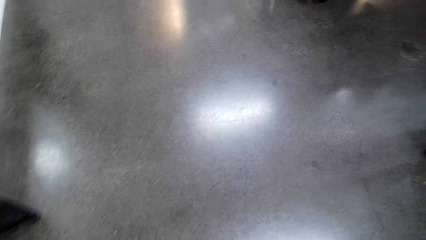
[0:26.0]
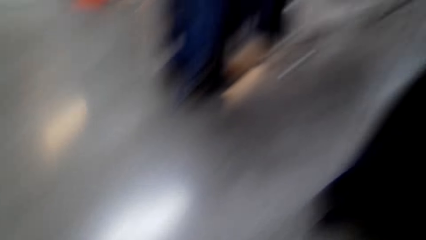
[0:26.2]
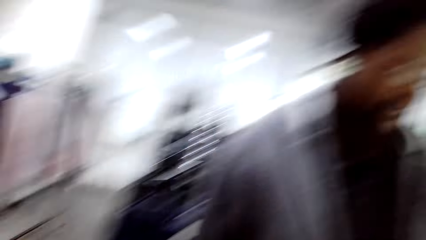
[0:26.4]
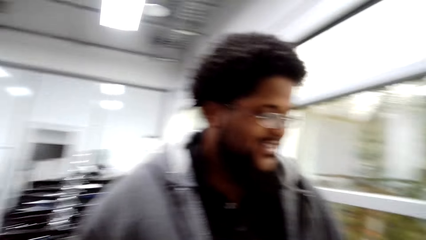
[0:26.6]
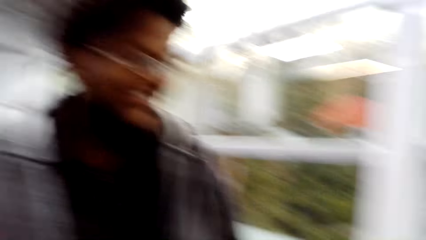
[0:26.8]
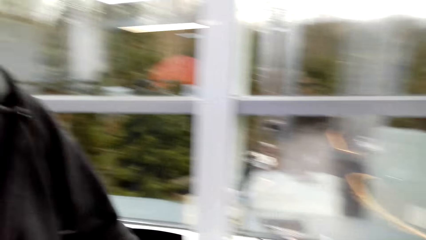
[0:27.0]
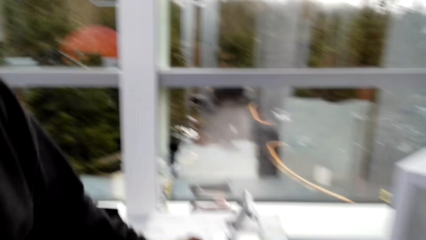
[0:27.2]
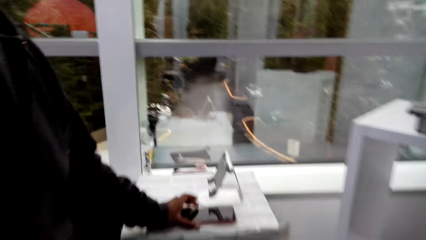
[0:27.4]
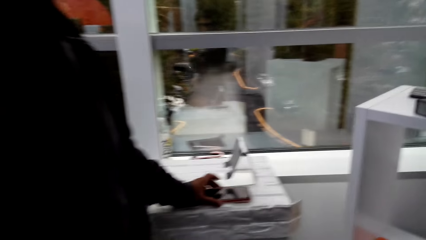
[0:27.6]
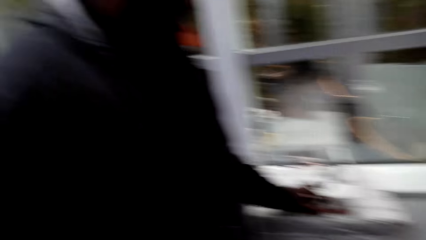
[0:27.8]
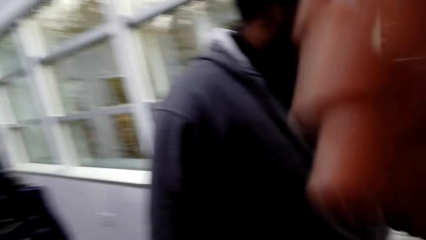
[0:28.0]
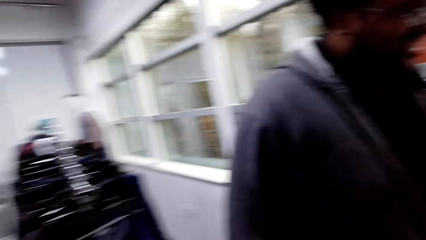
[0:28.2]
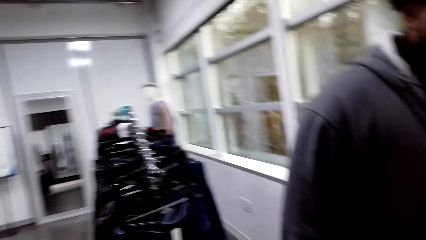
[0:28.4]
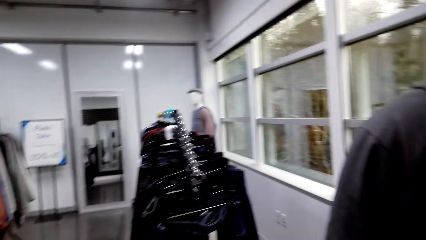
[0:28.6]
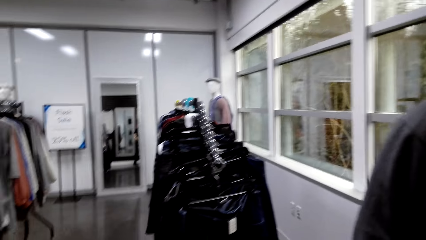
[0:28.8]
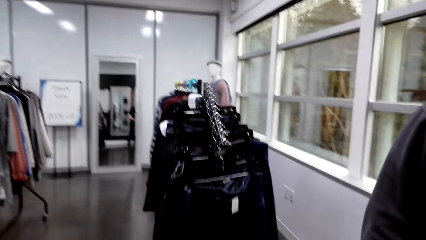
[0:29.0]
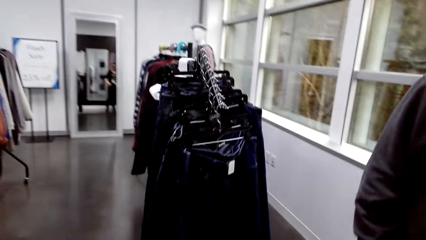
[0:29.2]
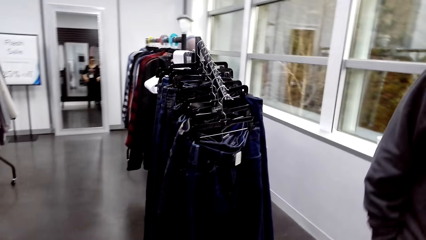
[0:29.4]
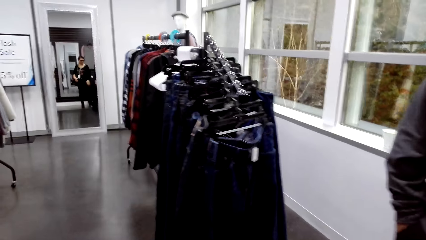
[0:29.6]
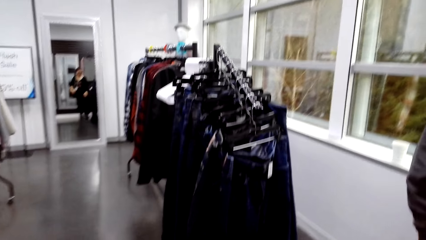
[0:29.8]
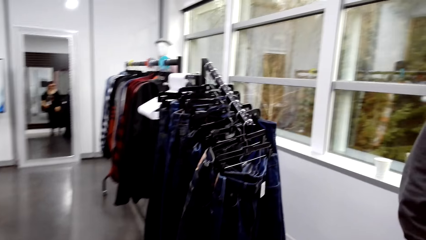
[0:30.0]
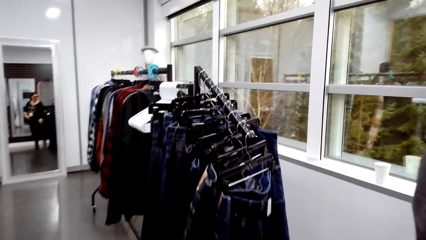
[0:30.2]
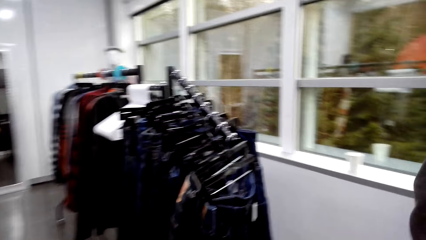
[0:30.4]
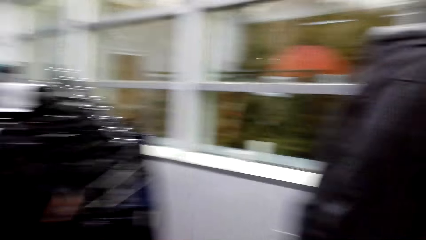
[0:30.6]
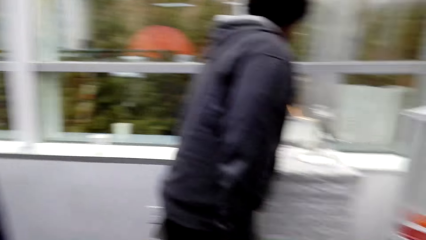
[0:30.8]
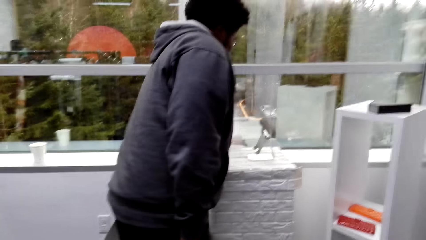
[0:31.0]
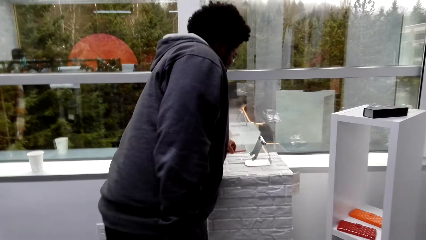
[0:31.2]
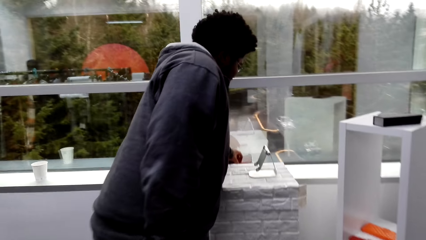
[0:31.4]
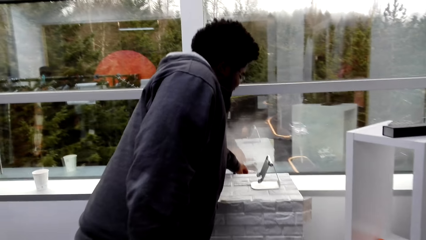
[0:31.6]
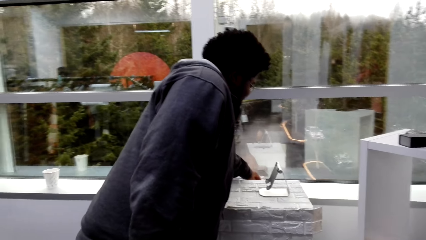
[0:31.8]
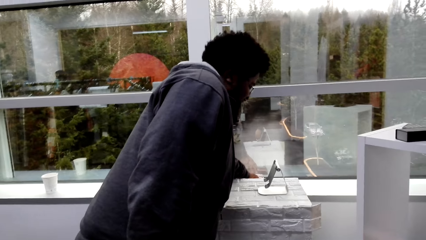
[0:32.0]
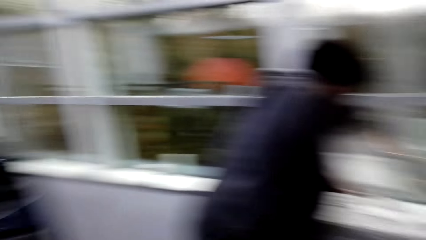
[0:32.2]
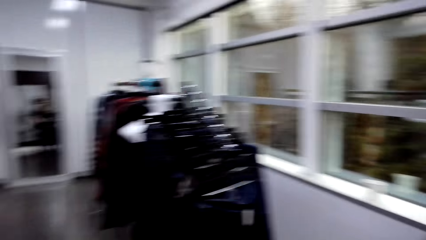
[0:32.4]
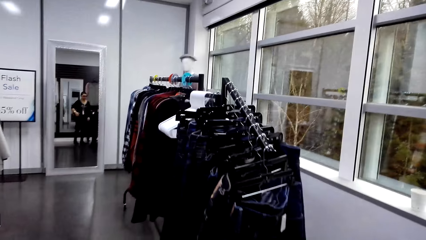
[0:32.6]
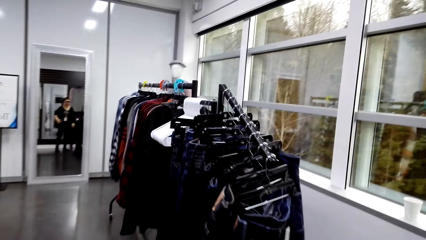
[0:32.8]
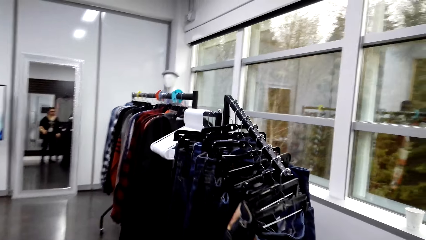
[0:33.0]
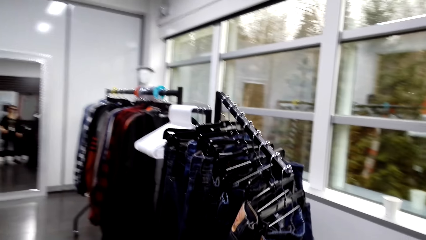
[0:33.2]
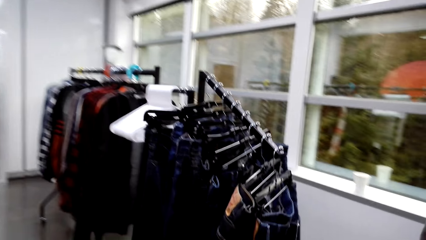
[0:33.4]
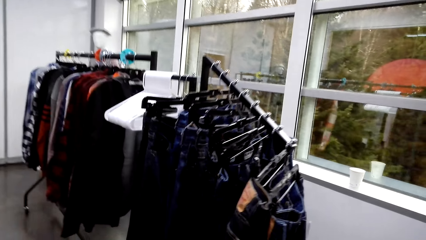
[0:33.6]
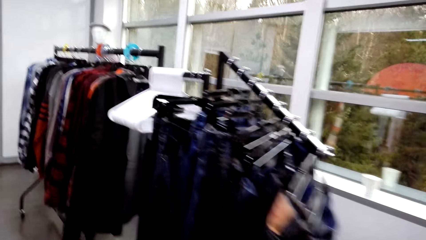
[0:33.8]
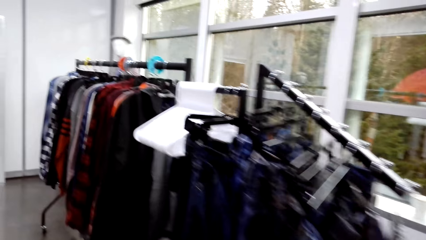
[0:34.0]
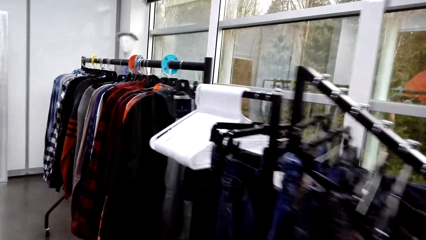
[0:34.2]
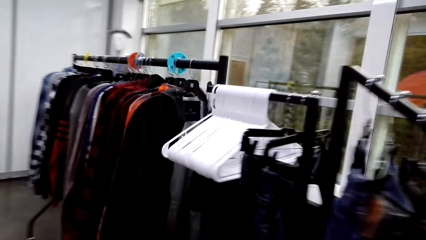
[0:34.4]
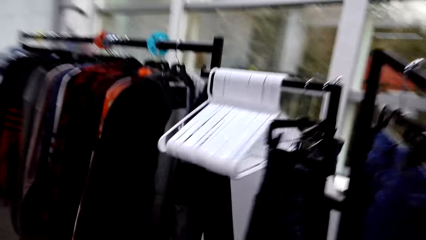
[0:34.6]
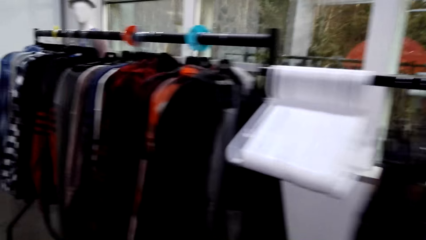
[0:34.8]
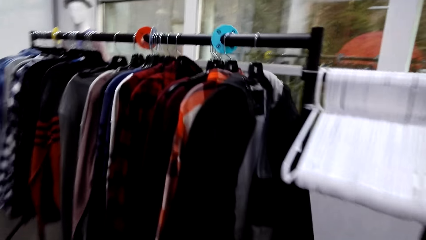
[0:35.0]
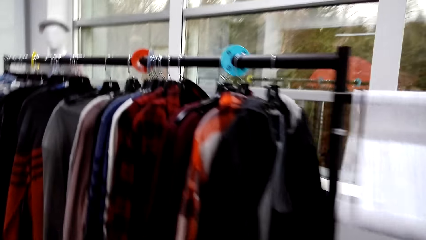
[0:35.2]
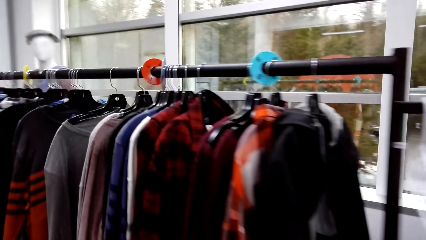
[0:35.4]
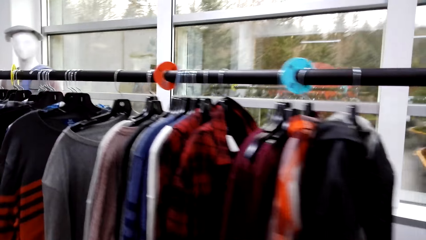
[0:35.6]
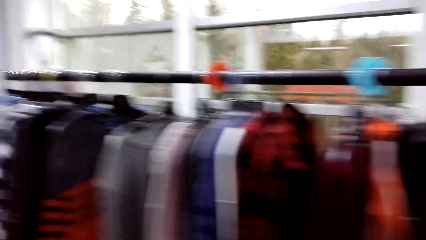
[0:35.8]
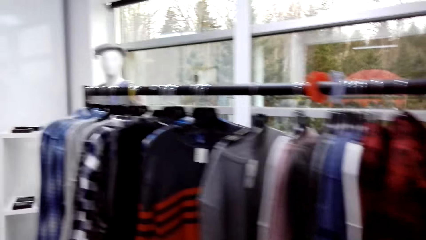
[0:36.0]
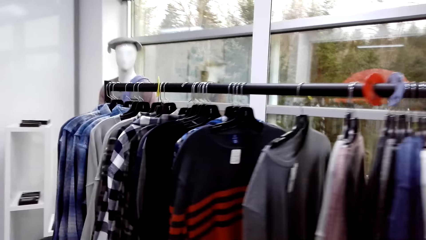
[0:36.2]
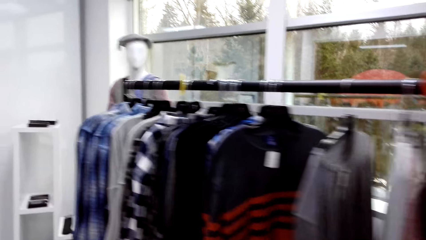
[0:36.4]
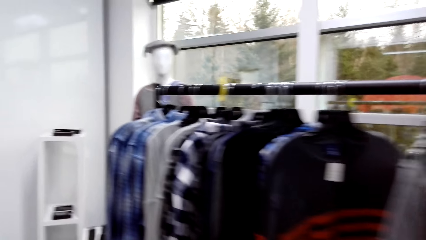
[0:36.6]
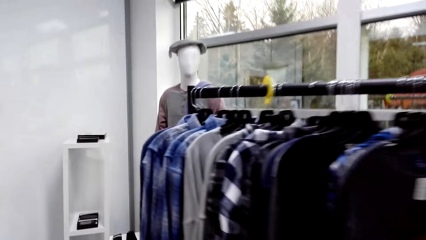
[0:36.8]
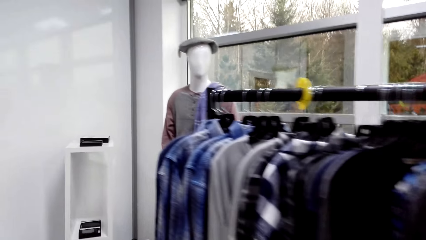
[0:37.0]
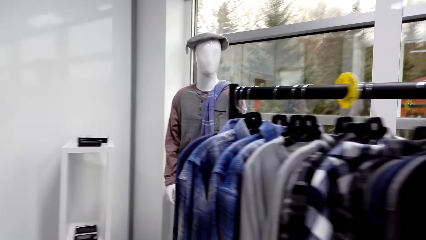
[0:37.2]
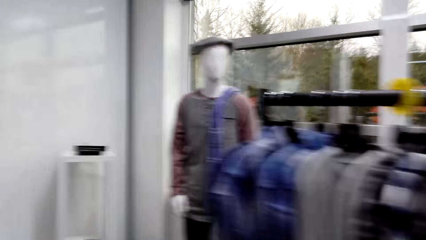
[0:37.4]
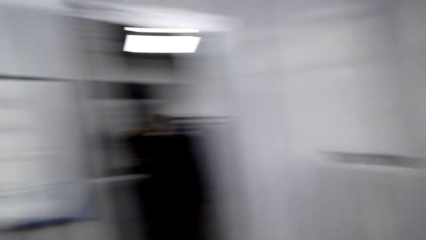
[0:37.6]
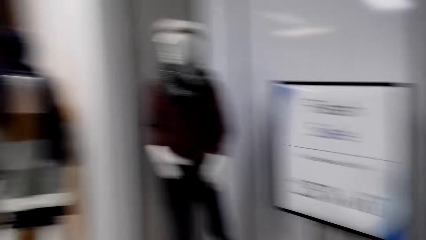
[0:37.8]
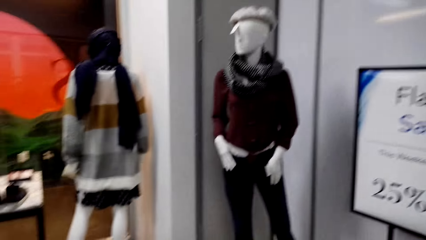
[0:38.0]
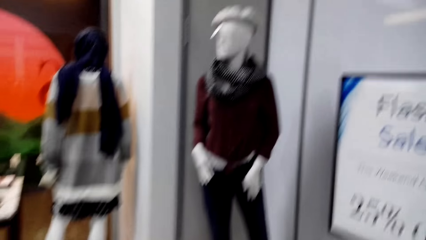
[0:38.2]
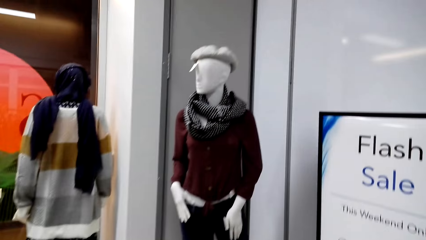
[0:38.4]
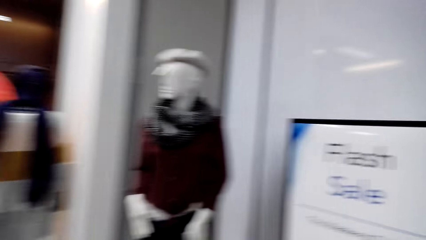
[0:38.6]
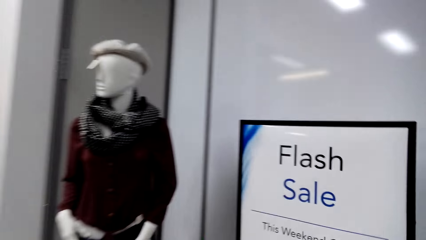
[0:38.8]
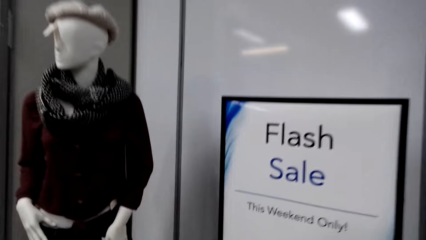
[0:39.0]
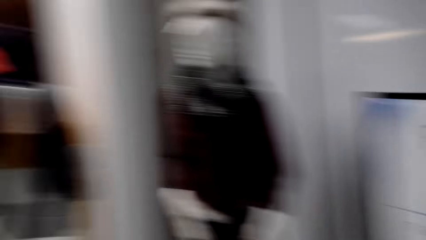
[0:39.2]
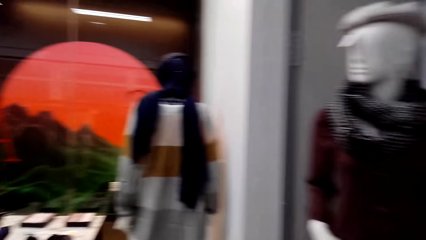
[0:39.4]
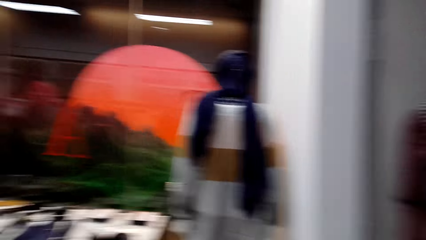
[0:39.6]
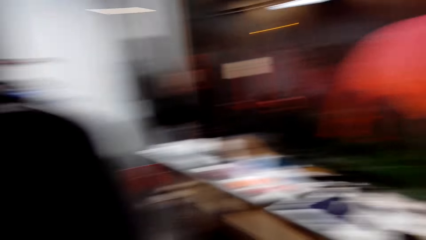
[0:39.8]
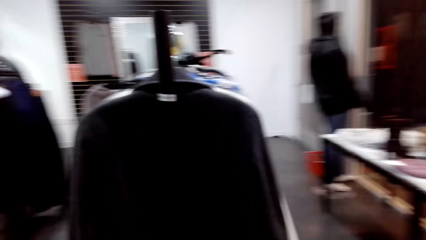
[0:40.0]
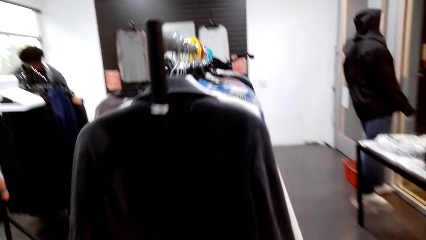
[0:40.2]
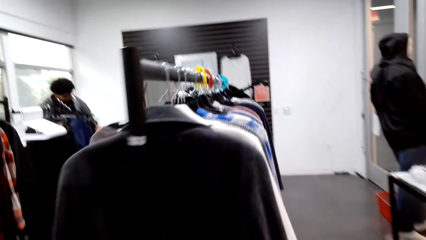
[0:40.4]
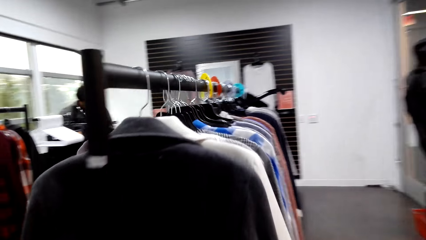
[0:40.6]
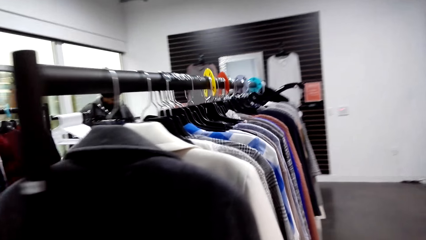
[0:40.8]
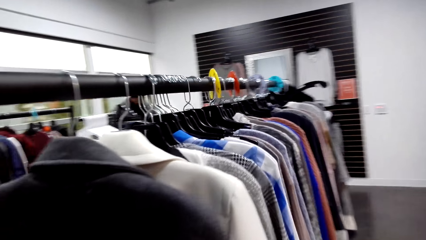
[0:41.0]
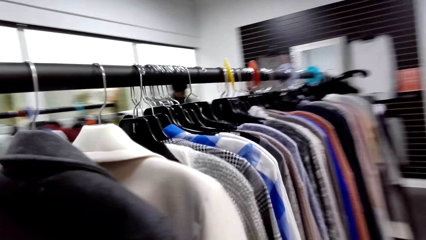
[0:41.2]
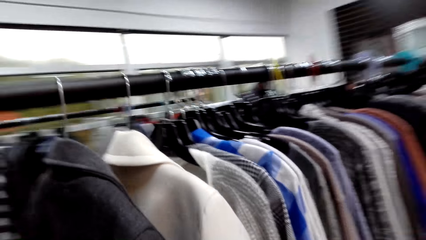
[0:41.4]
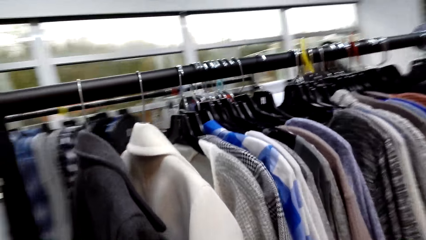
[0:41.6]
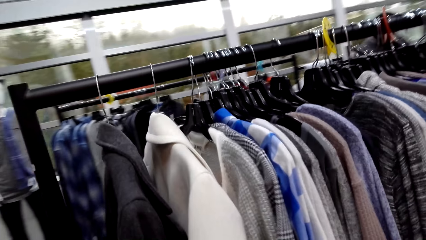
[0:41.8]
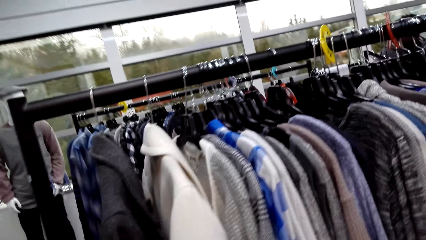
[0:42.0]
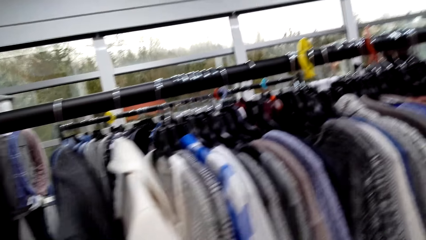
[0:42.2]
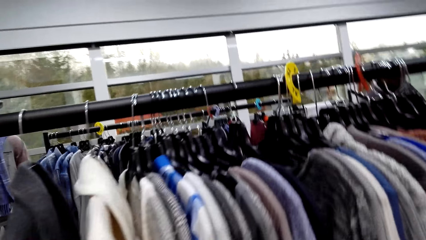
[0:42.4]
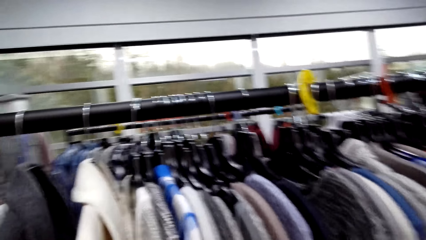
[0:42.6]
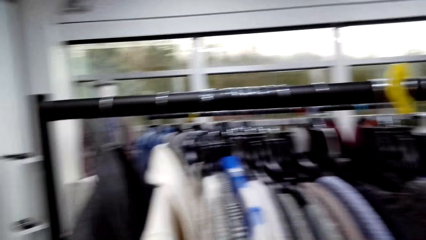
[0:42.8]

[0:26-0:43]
The camera wearer laughs. They talk to the man. The man talks to the camera wearer. The camera wearer walks around. They talk to the man. The man talks to the camera wearer. The camera wearer looks around.
